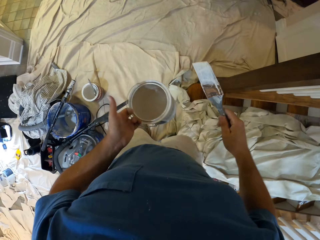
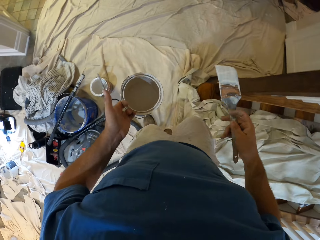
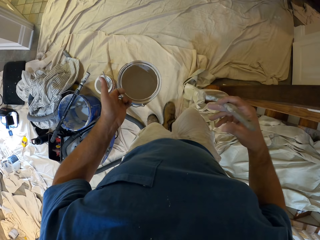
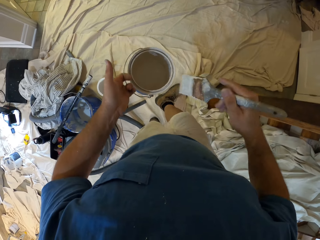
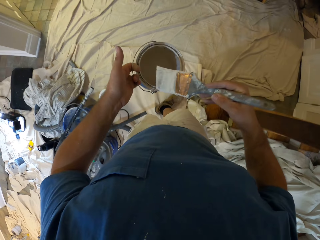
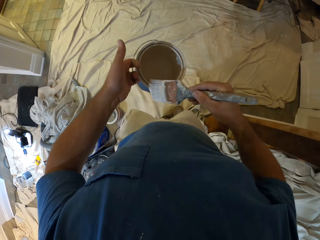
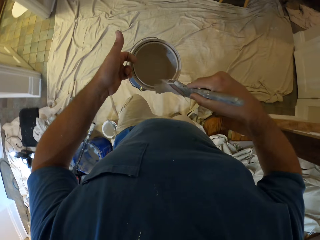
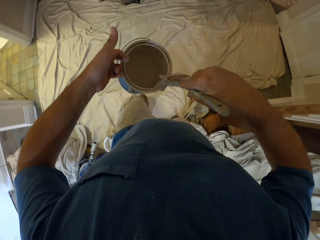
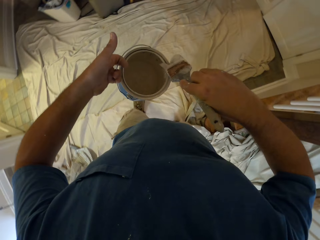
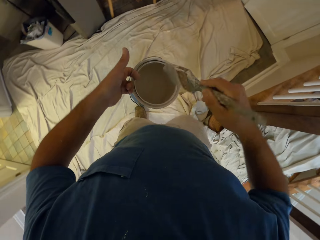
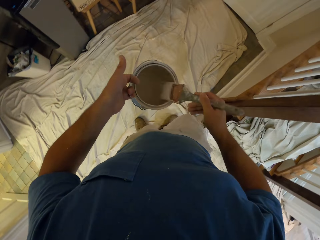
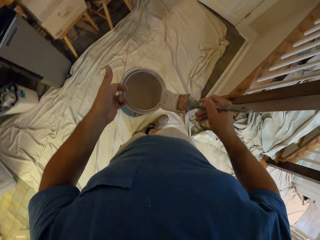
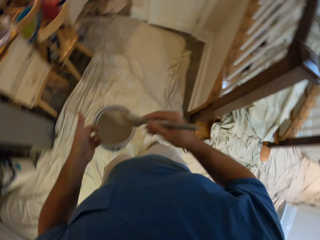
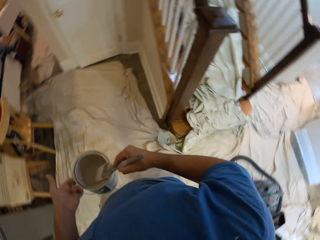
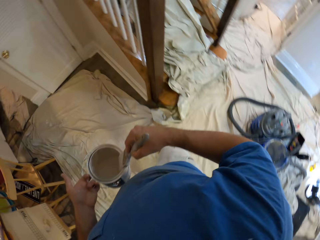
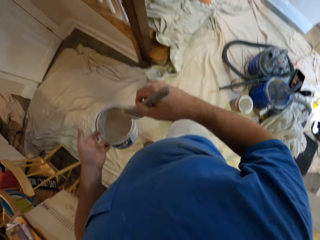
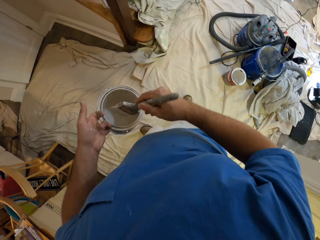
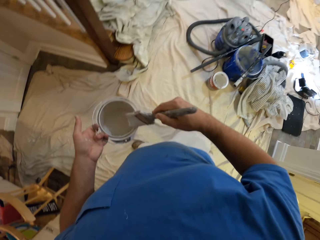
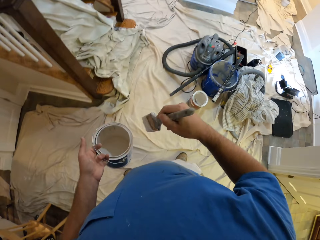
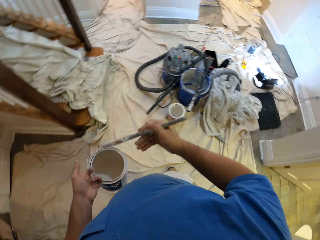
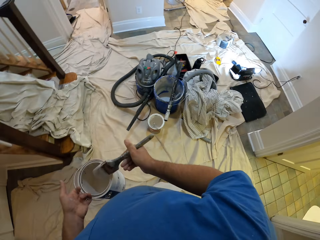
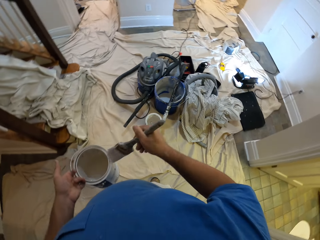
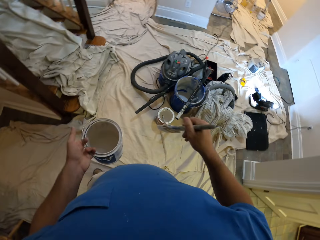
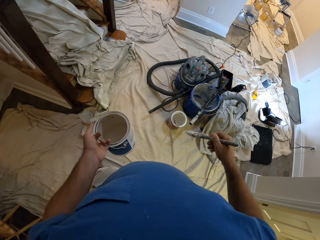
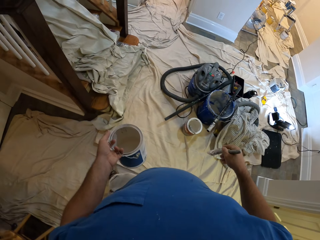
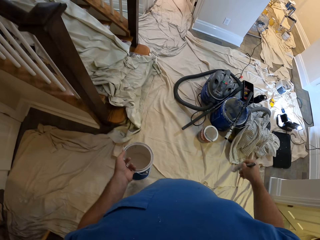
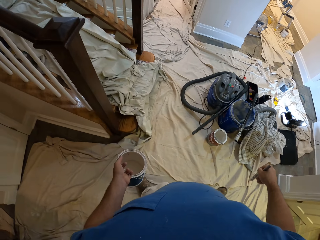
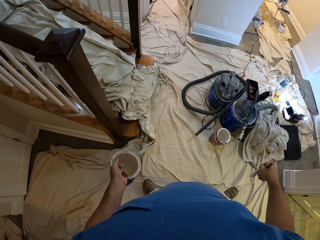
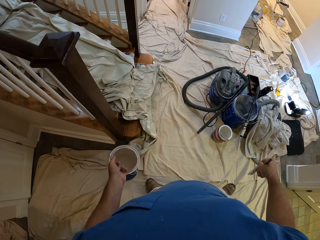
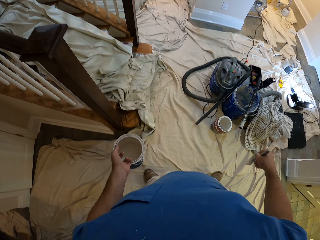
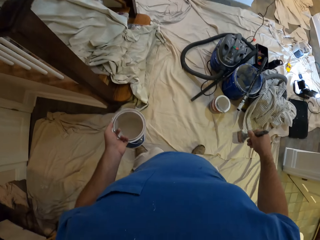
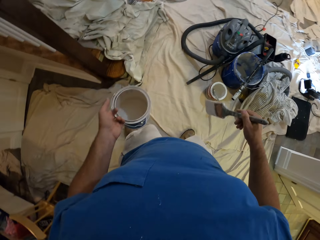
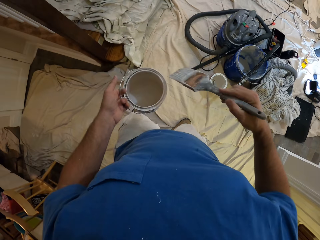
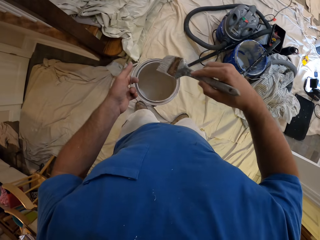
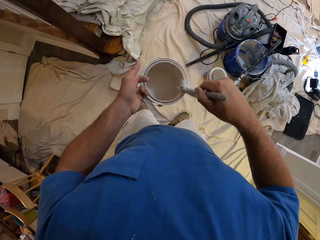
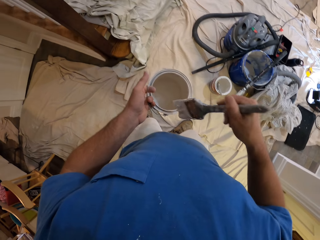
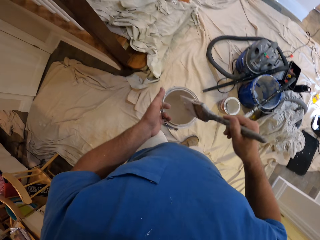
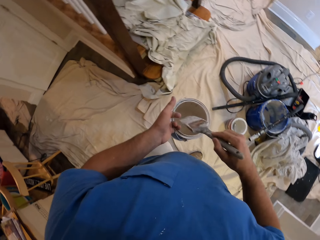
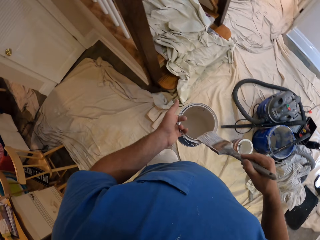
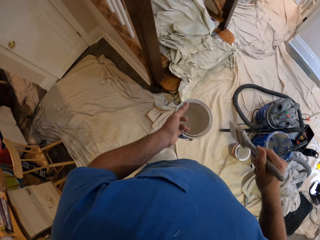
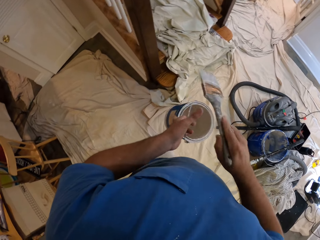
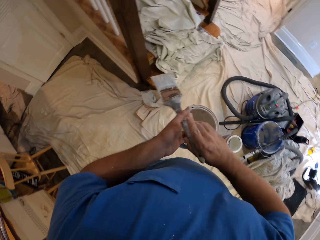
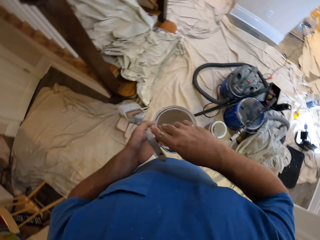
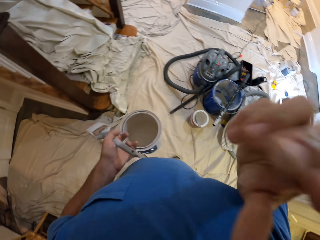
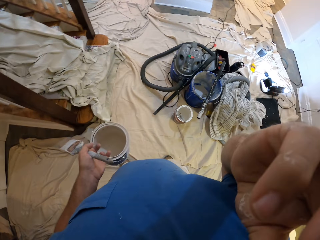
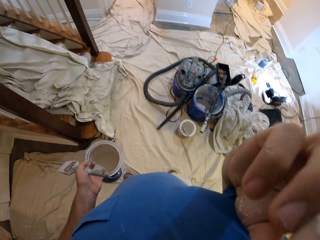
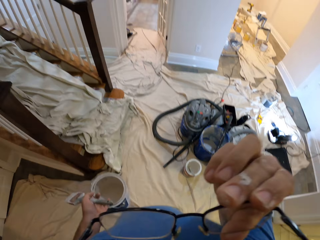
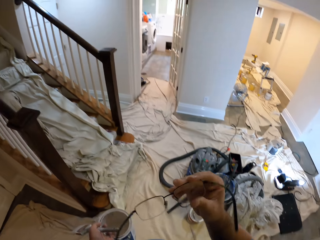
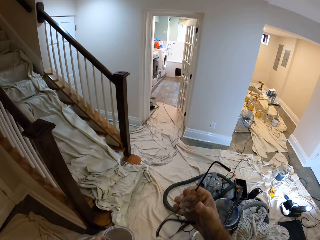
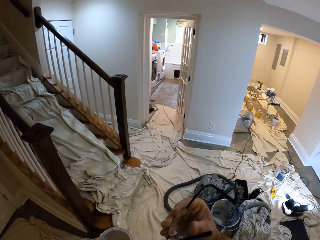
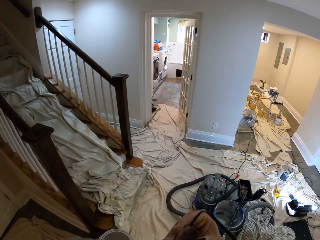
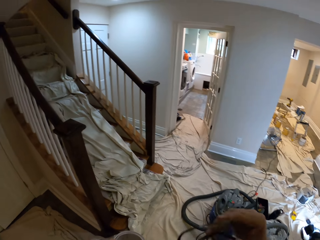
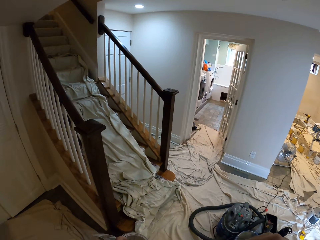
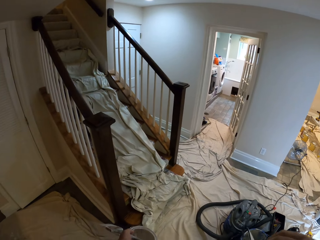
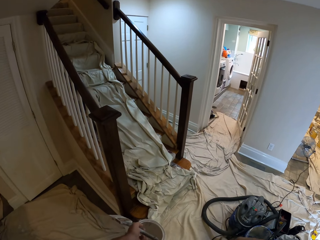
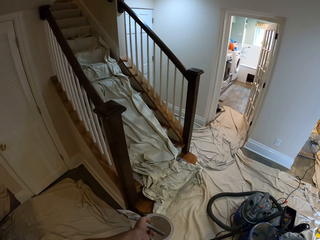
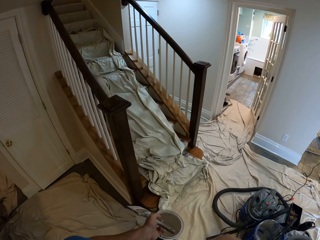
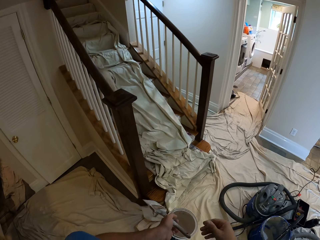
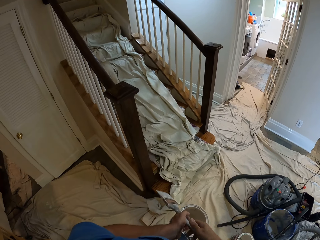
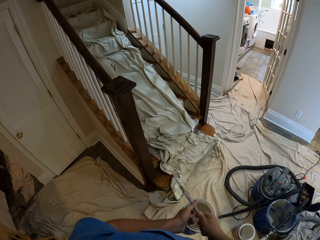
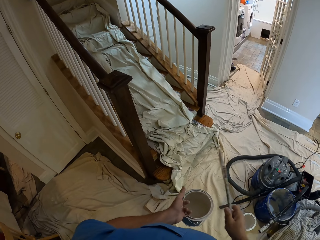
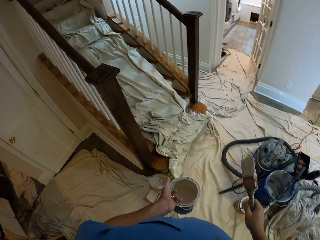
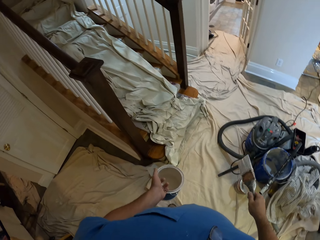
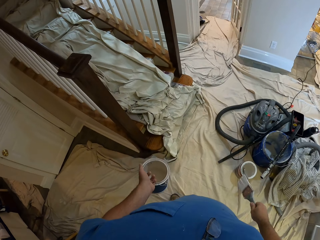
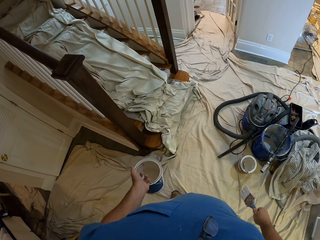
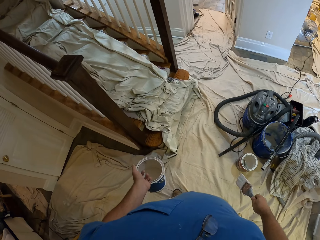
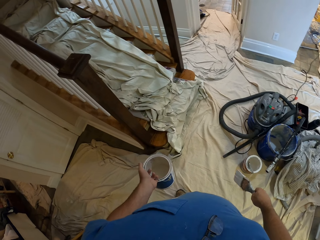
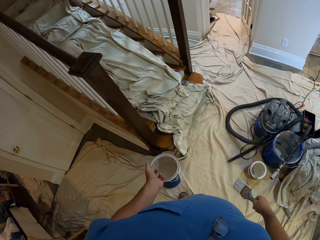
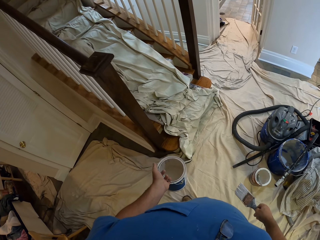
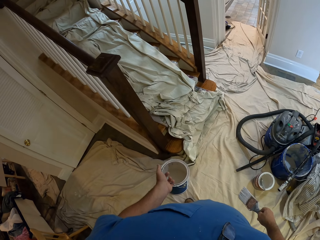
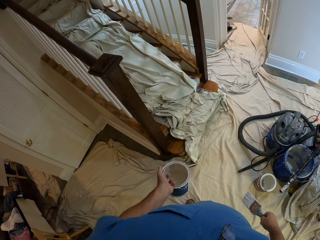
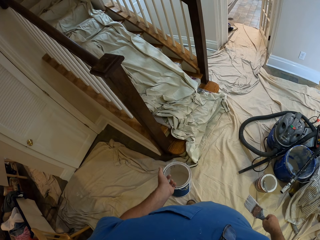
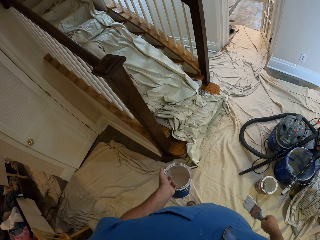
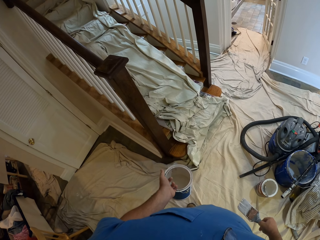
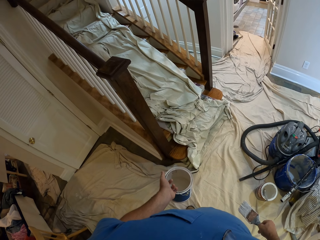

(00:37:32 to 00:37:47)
The camera wearer walks around the room. He rubs the brush on the edge of the paint tin. He brushes the brush on the paint tin. He places the brush on his left hand. He removes his spectacles and folds his spectacles. He holds the brush with his right hand.

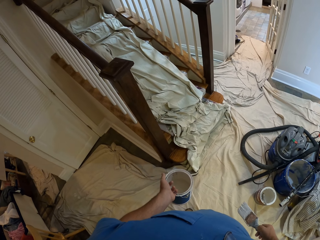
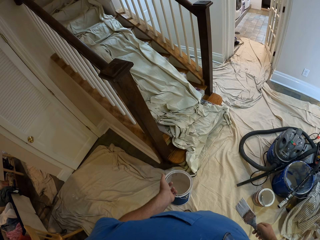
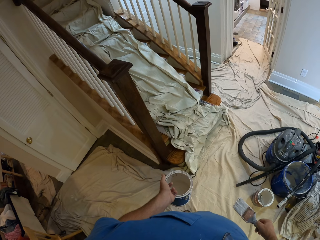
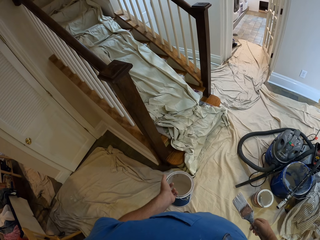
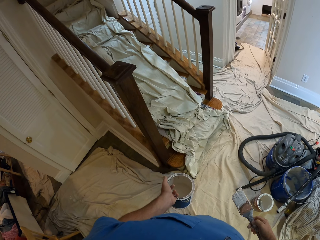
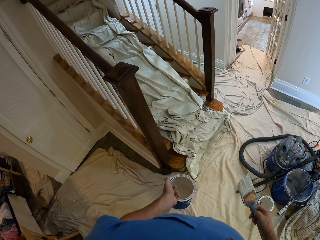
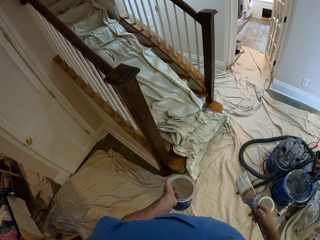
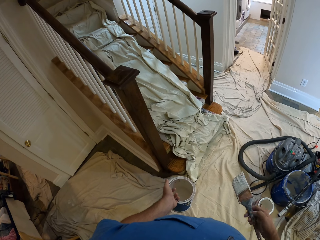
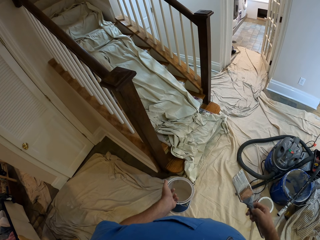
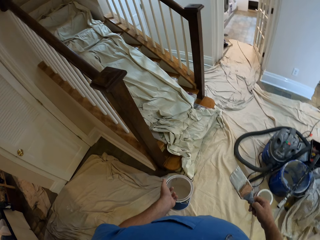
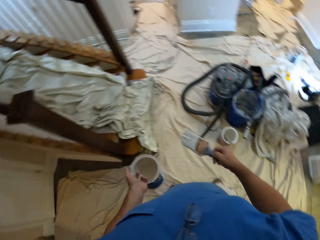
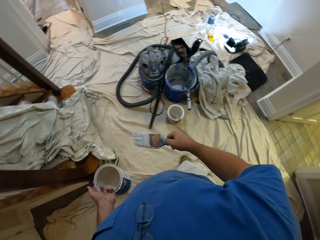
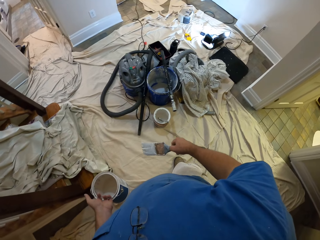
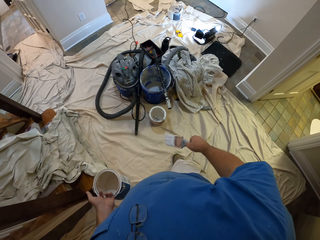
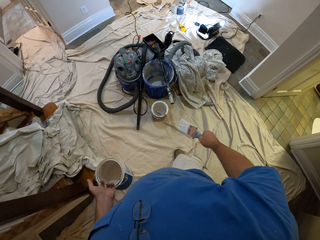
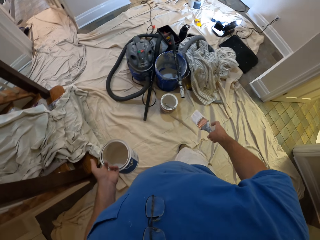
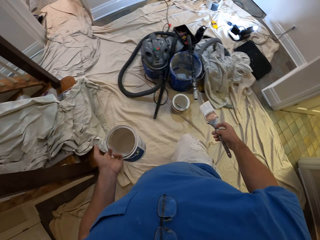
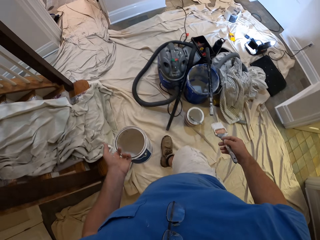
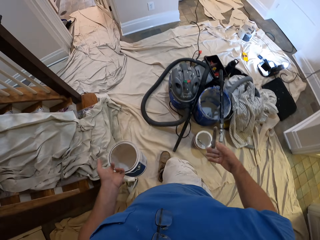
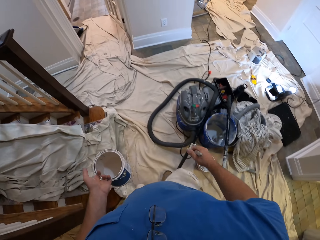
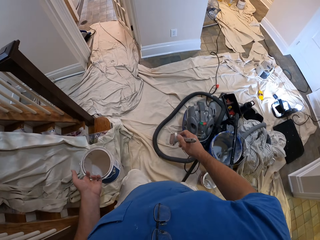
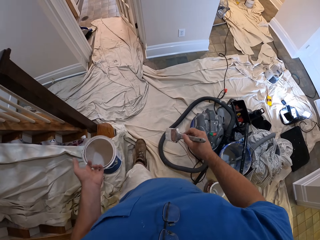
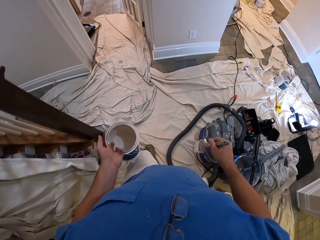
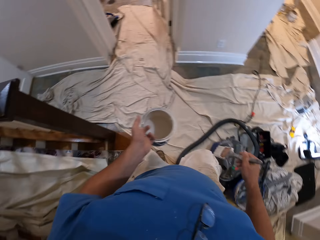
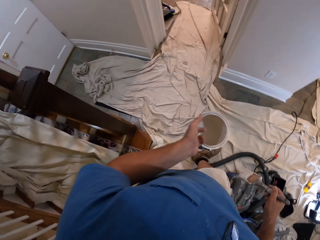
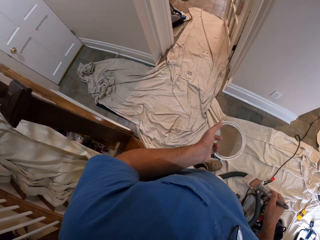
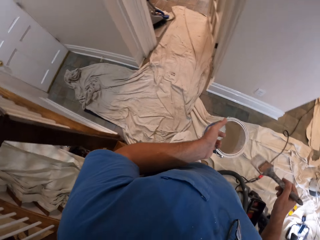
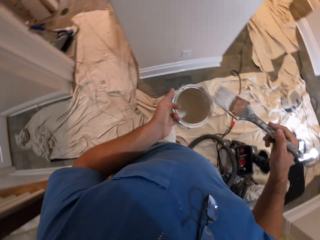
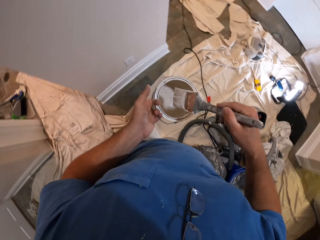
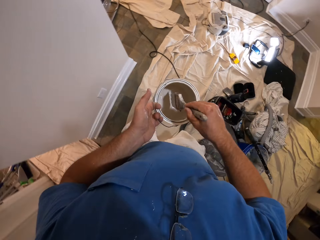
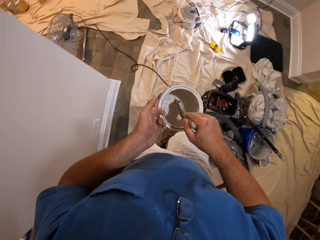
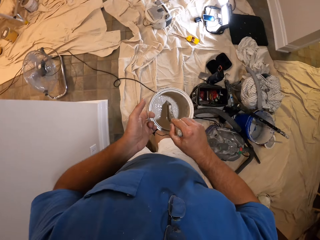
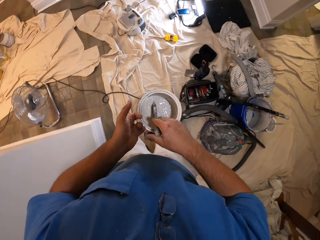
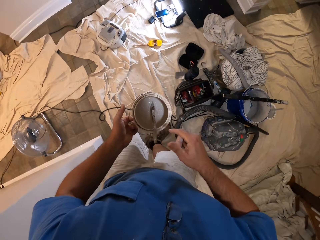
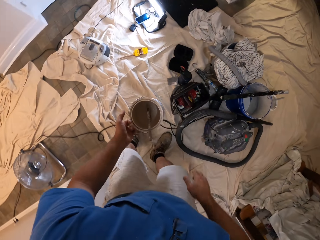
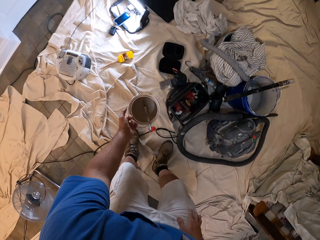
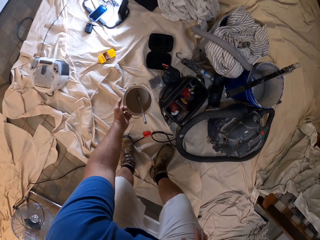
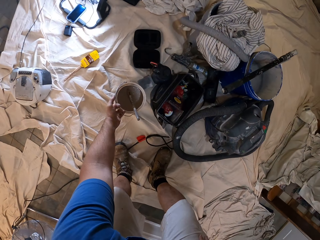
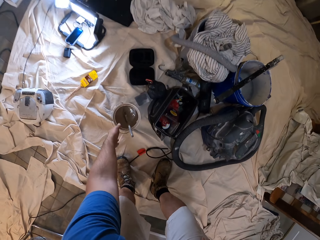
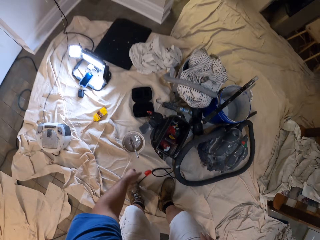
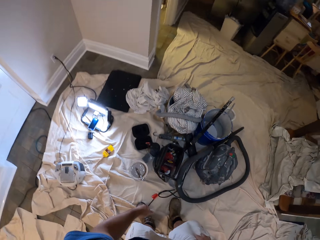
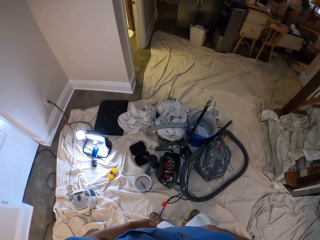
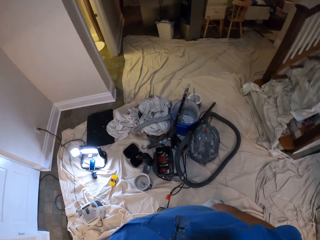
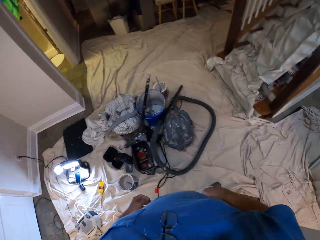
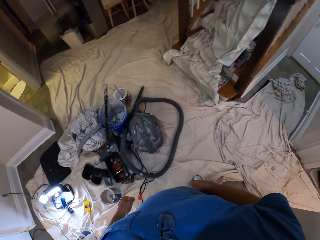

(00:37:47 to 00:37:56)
The camera wearer walks around the room. They dip a brush in paint. They place a paint can on the floor.
